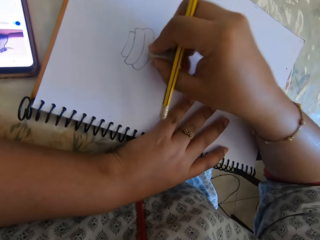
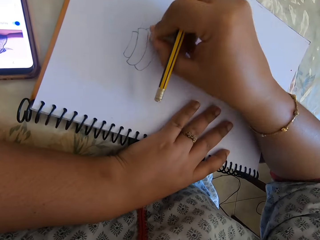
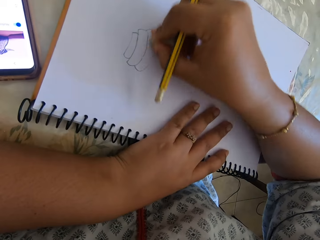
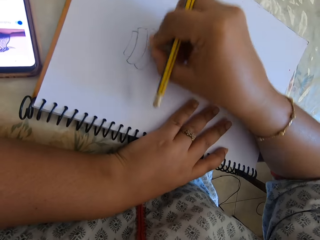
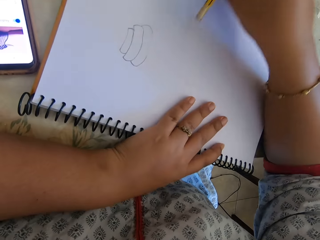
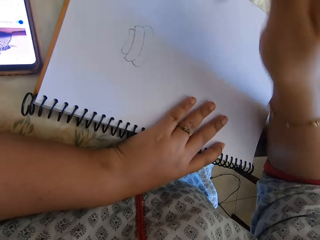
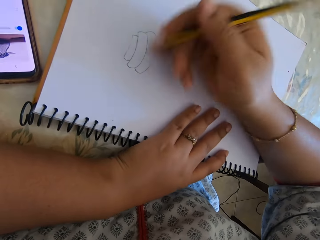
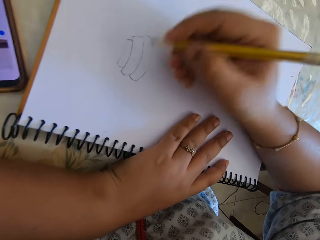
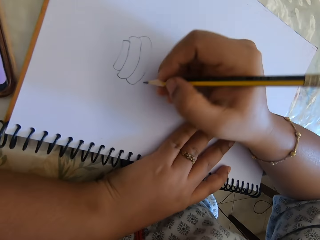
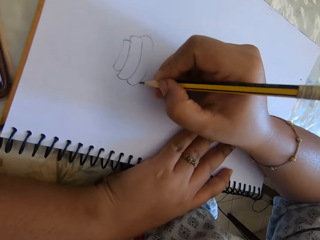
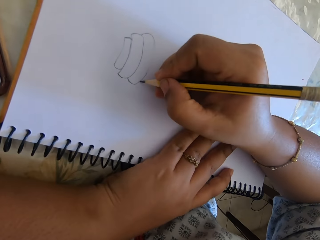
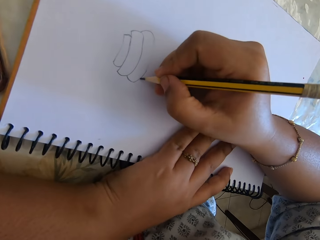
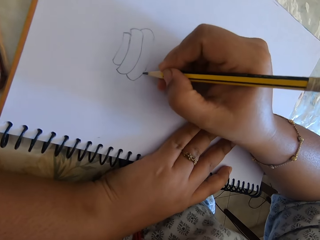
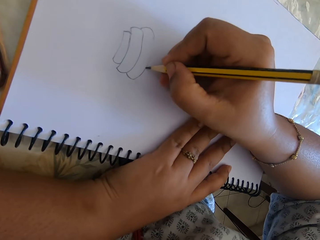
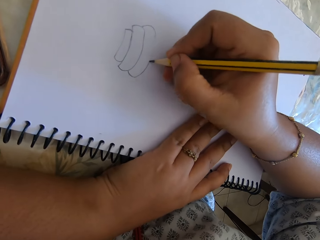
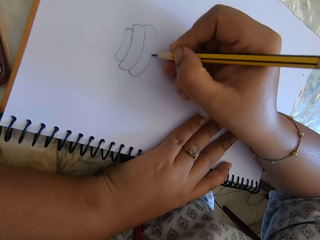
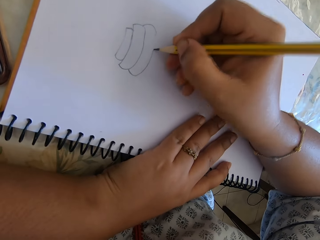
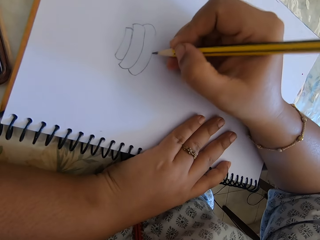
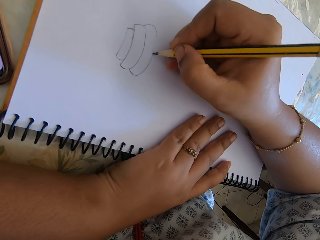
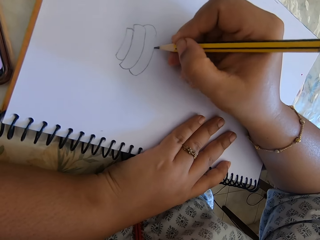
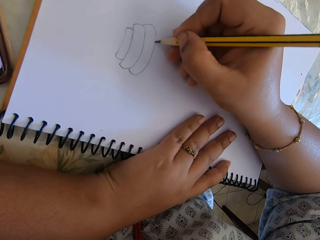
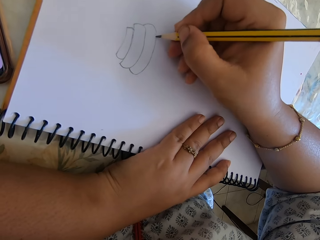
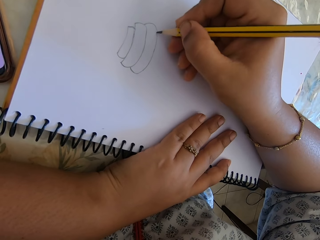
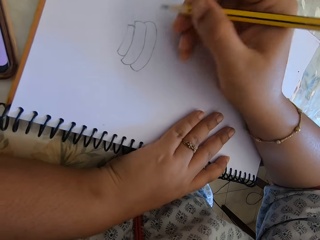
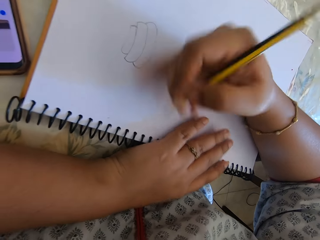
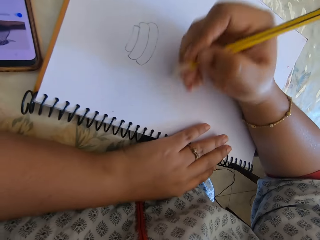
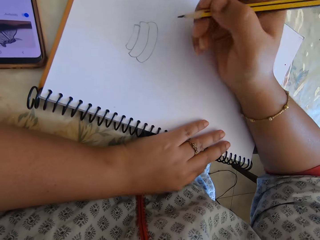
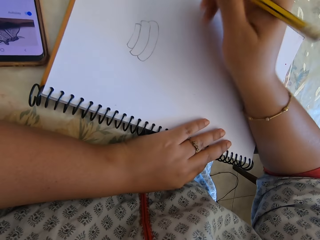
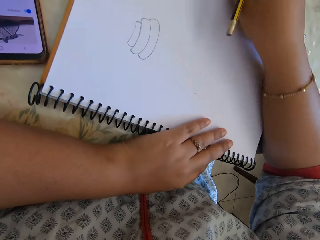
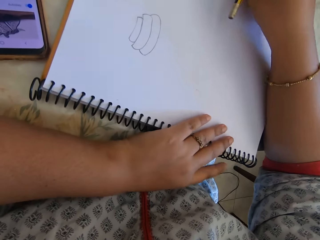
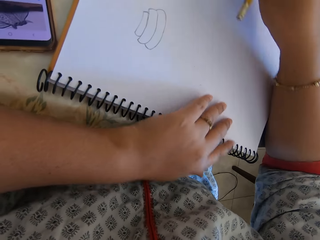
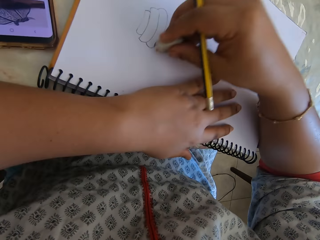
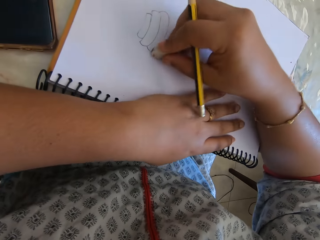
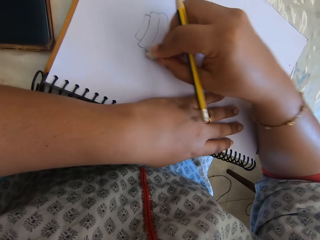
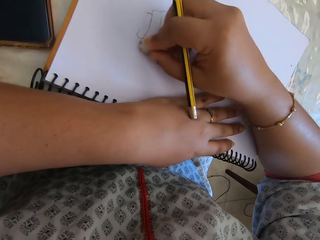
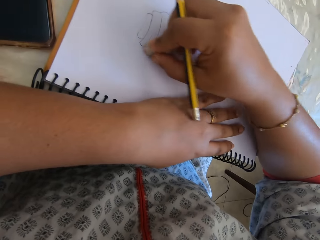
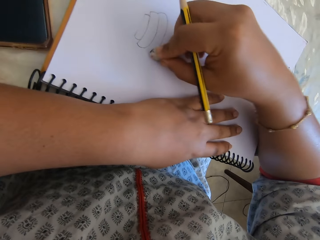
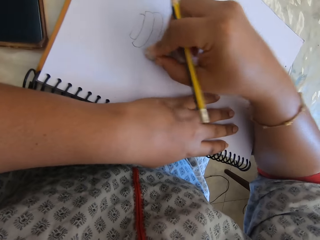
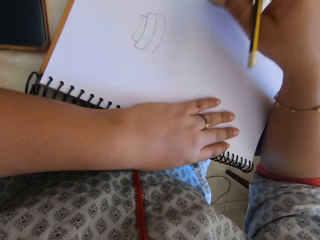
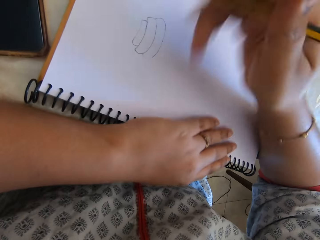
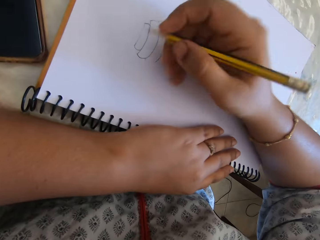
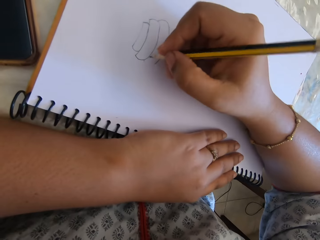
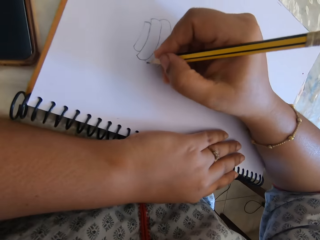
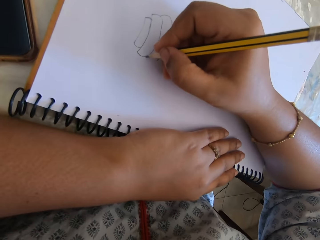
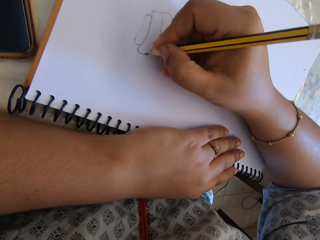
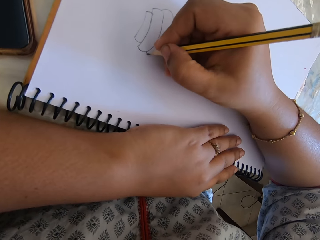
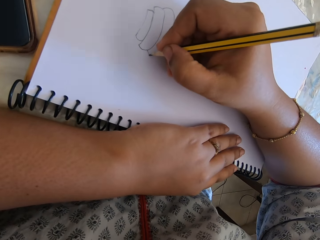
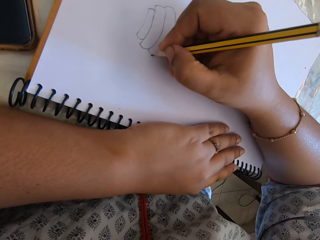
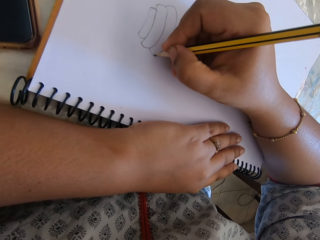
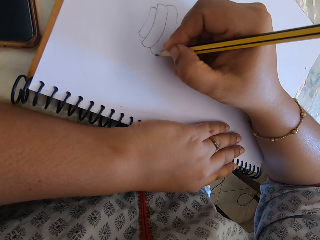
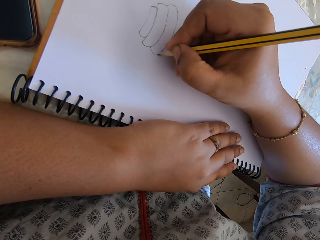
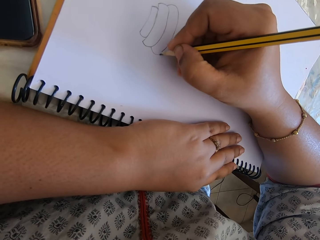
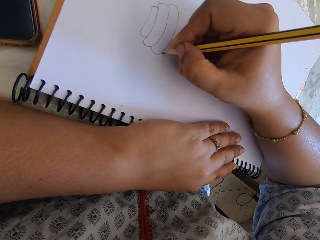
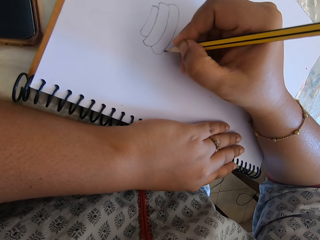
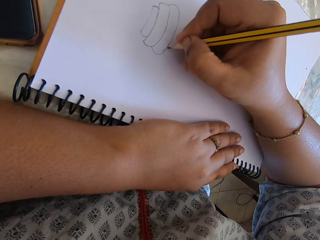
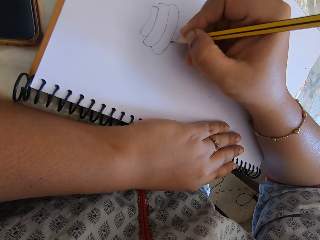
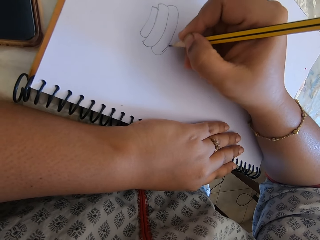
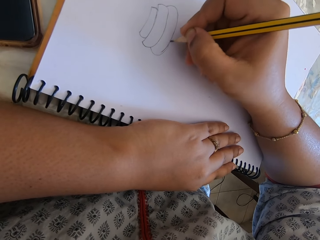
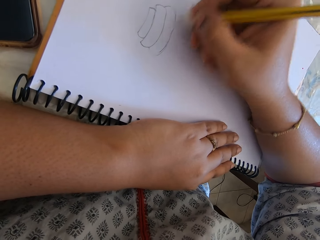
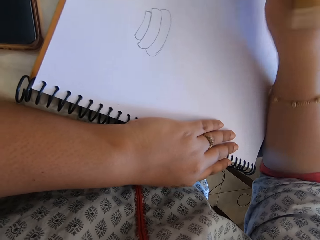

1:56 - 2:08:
The camera wearer picks up a rubber and puts the rubber away. They rub the drawing. They draw on a book. They pick up a rubber, rub on the book, and put the rubber away. They draw on the book.

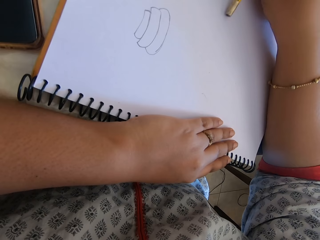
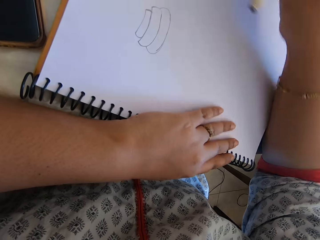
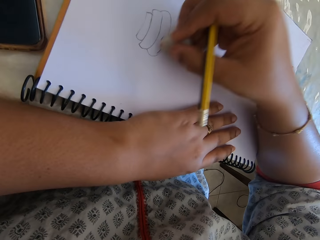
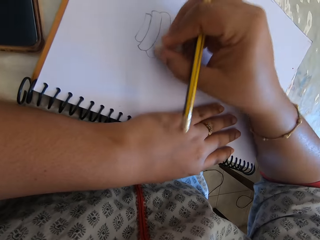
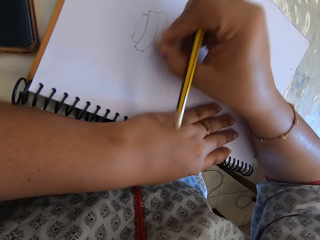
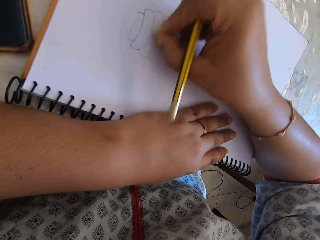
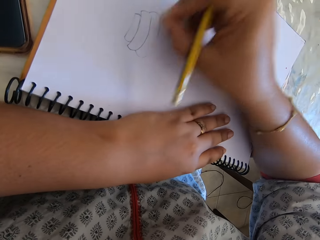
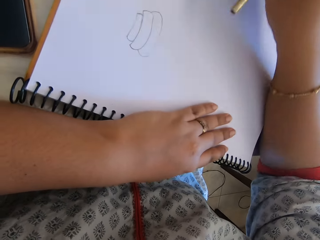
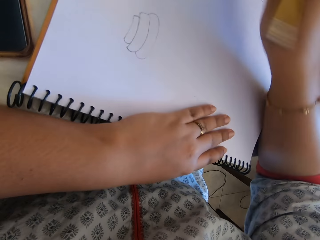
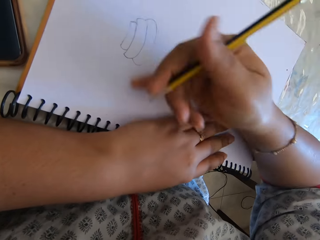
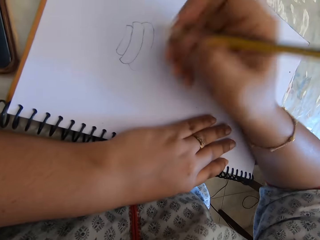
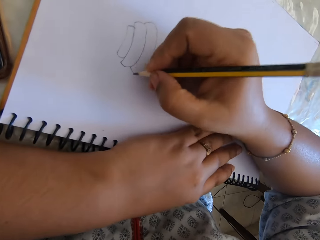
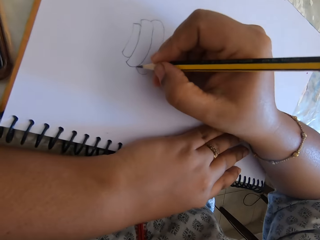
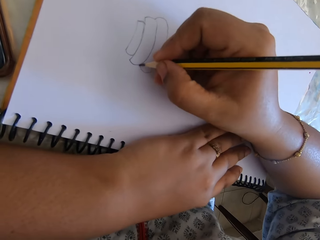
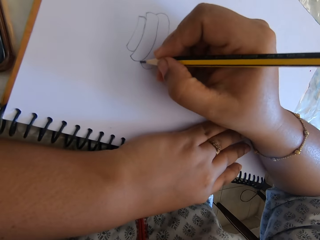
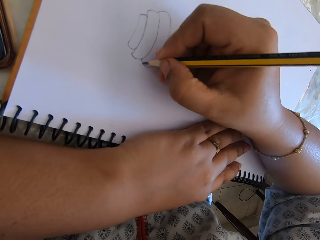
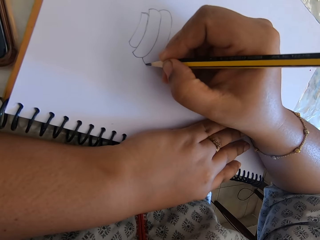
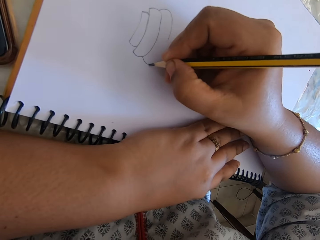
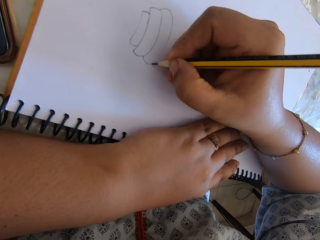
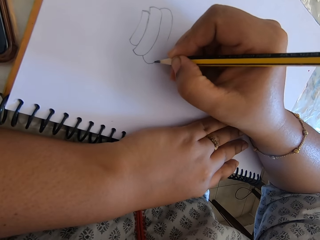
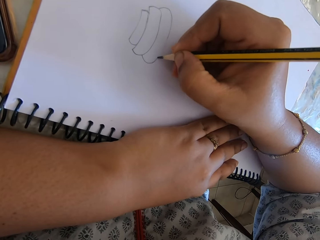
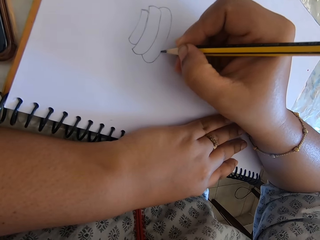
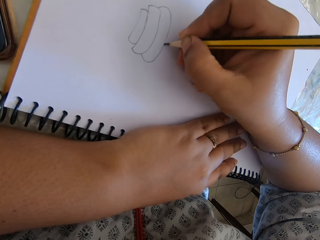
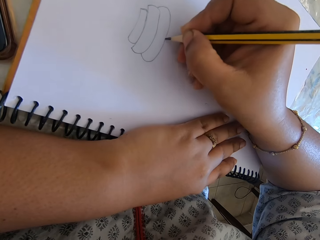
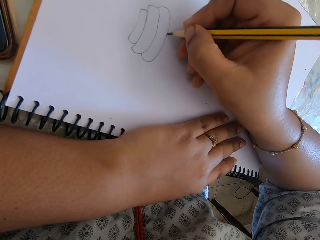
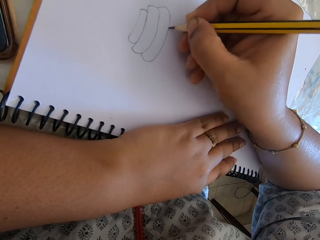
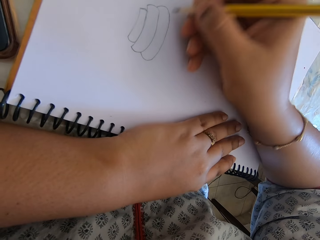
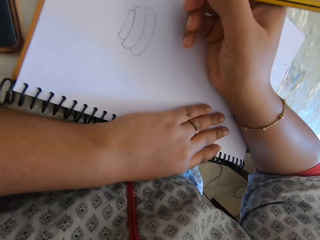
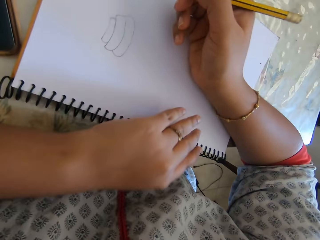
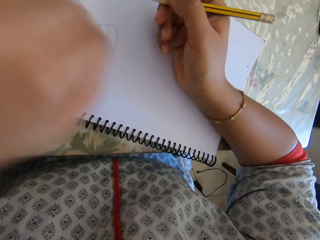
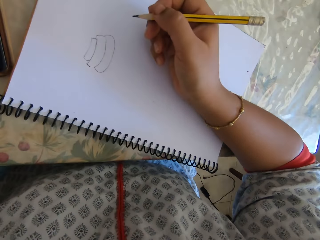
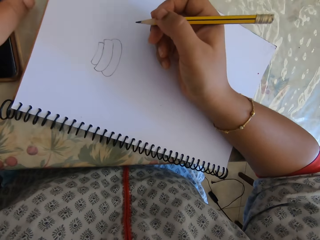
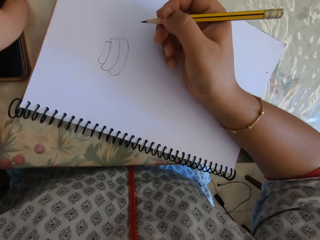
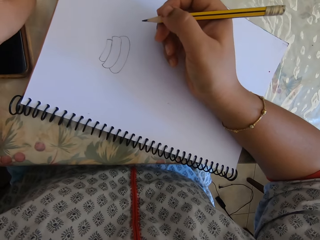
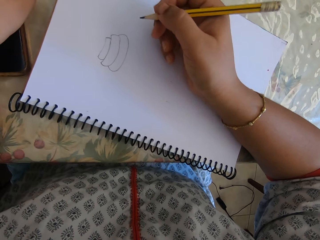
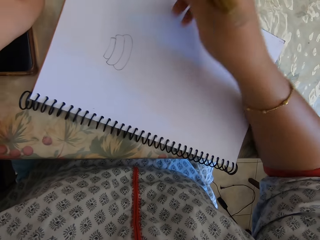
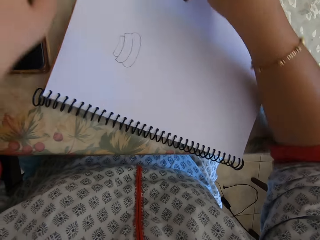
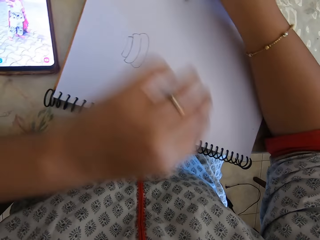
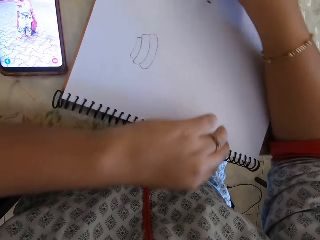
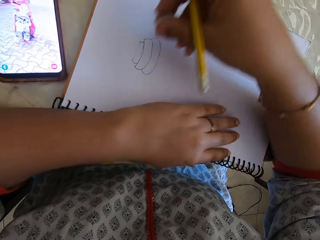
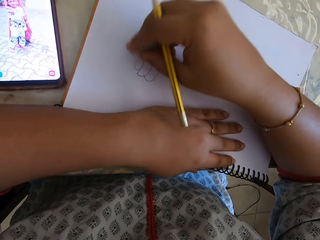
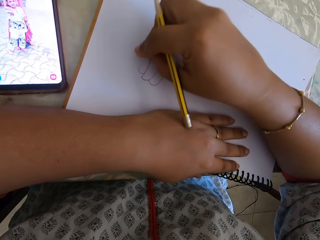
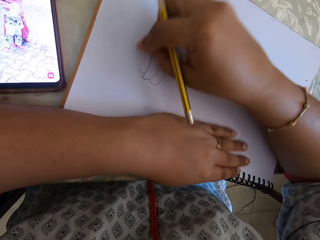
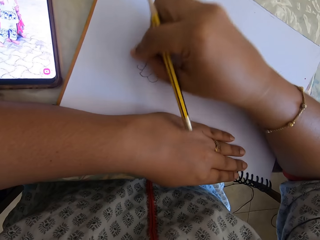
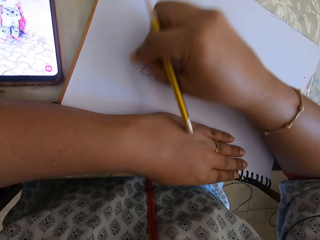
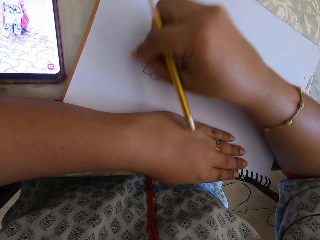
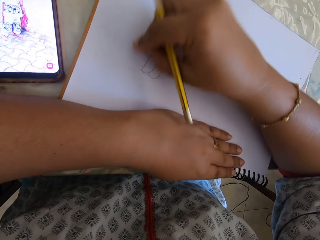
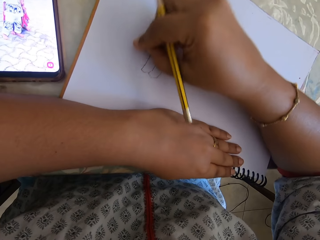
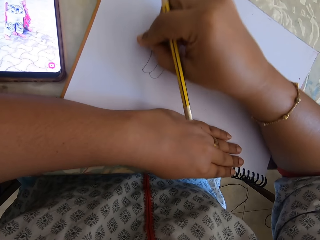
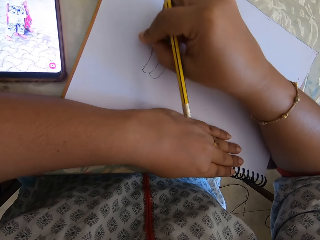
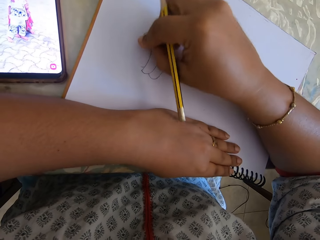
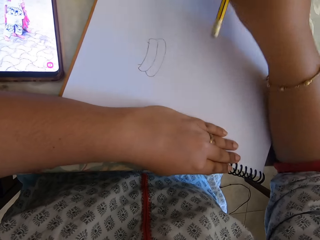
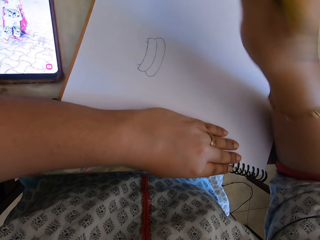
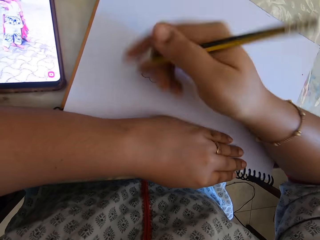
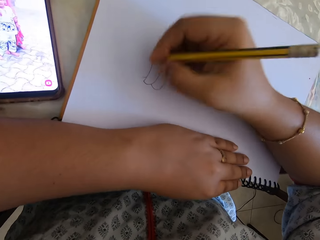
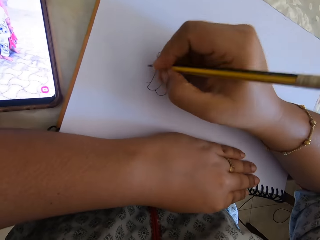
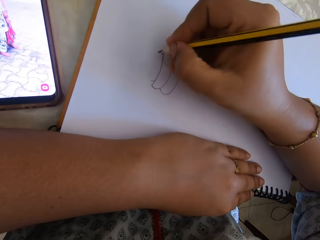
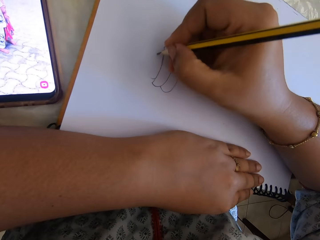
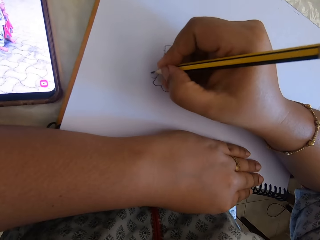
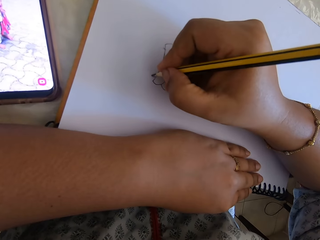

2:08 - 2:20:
The camera wearer picks up a rubber, rubs on a book, and puts the rubber away. They draw on the book. They pick up a rubber and press the phone. They rub on the book and put the rubber away.
